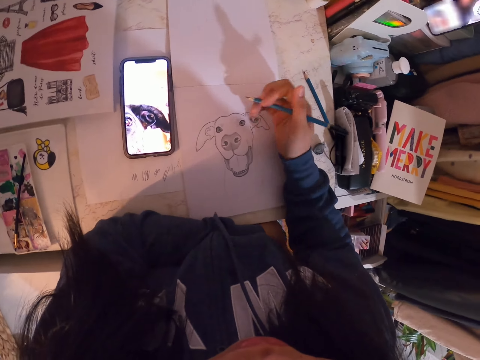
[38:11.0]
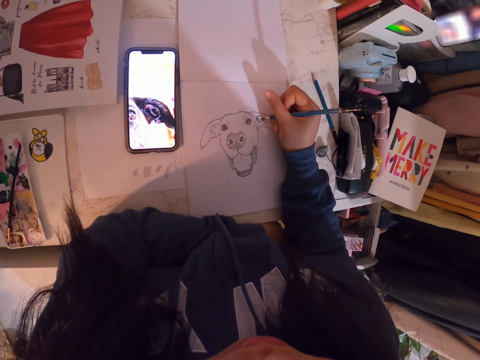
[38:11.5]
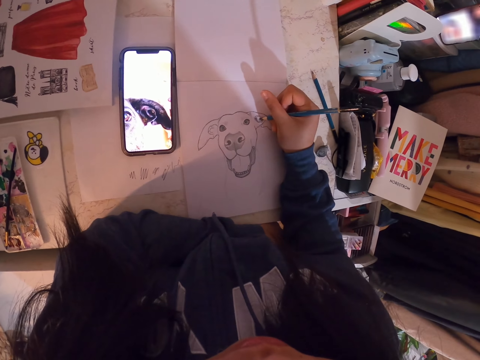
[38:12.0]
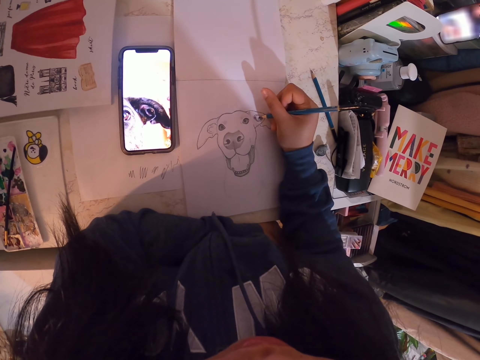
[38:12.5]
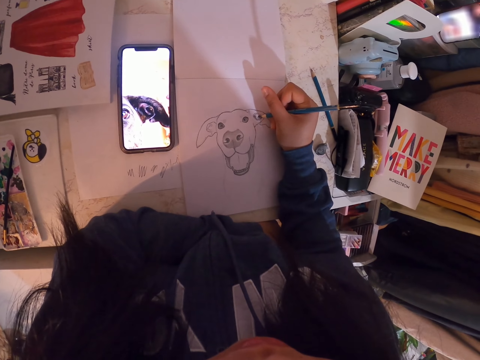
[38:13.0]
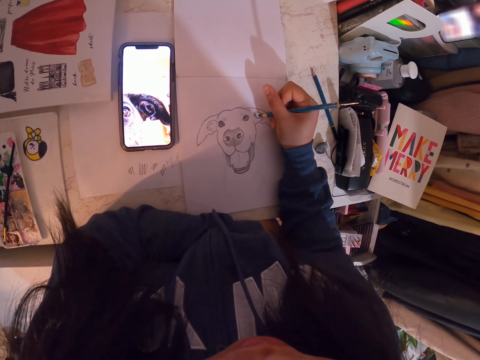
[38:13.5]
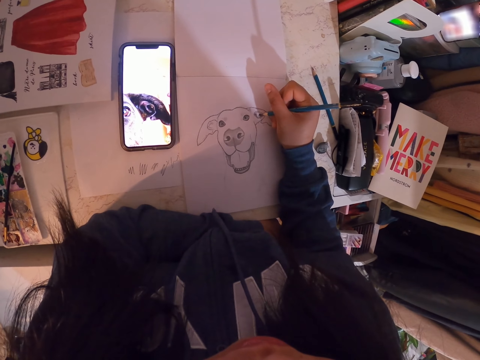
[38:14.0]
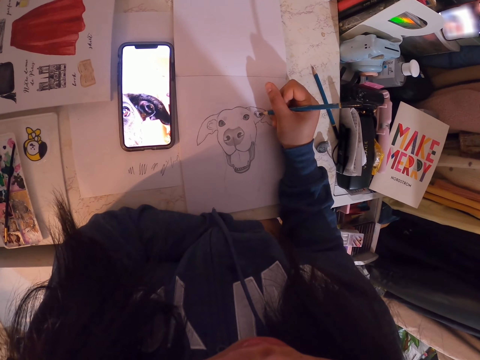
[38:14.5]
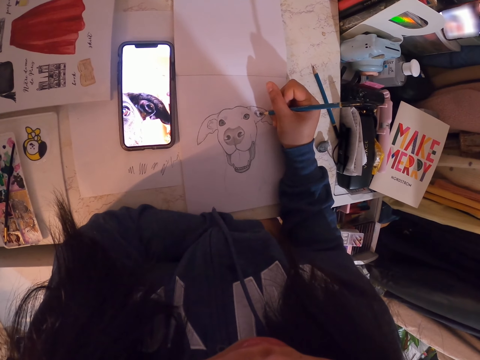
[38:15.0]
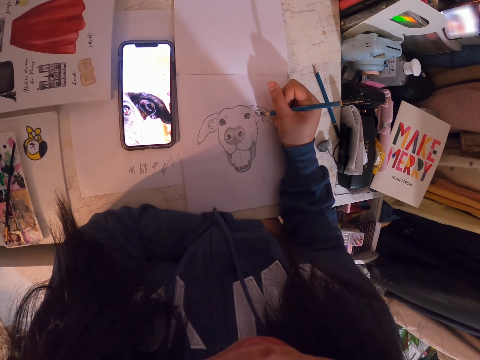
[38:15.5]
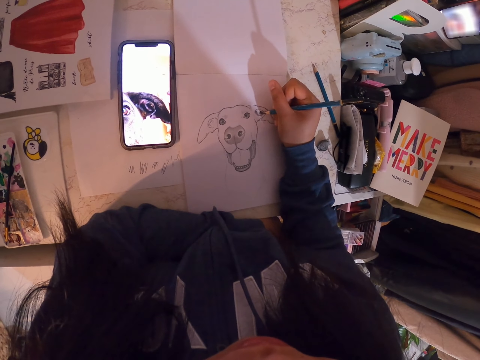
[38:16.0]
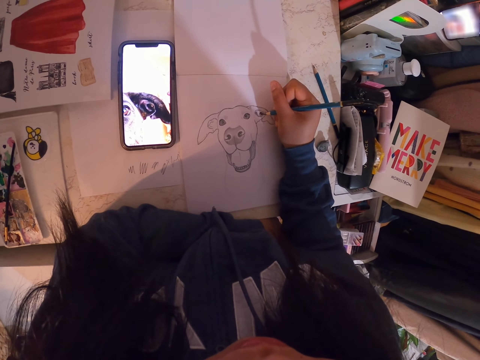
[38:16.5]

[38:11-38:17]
The camera wearer sketches the image with the pencil in the book.

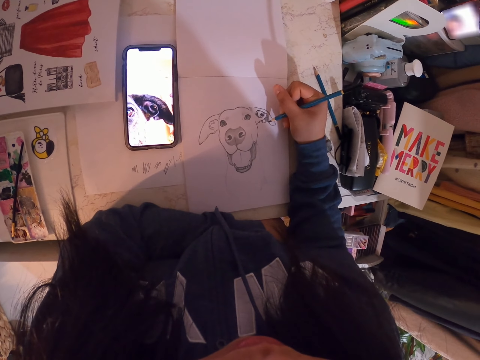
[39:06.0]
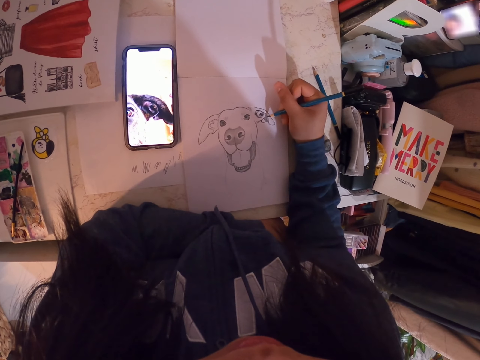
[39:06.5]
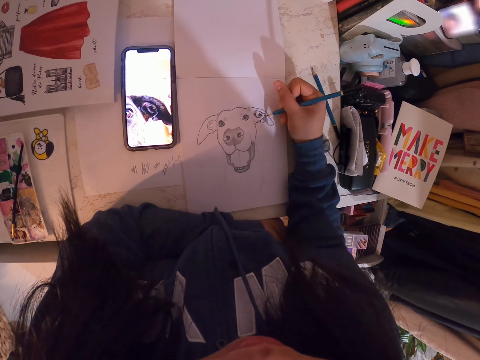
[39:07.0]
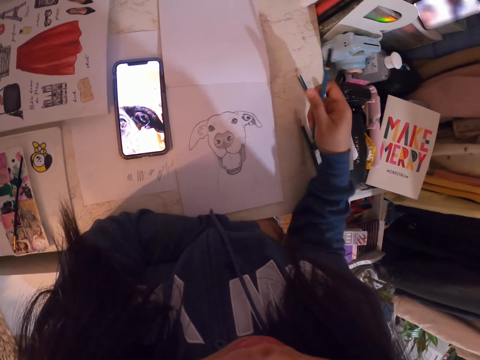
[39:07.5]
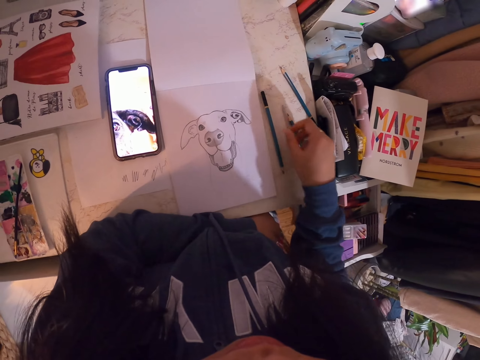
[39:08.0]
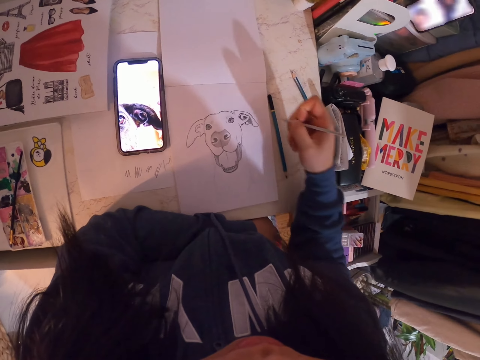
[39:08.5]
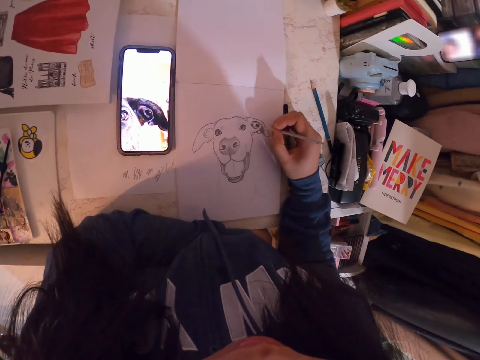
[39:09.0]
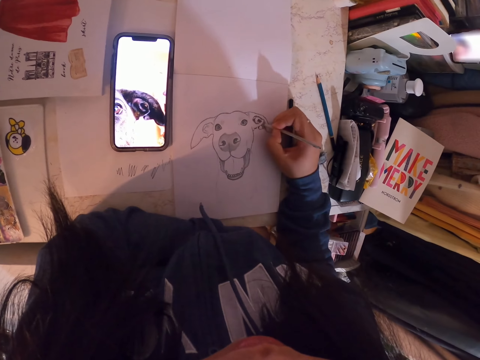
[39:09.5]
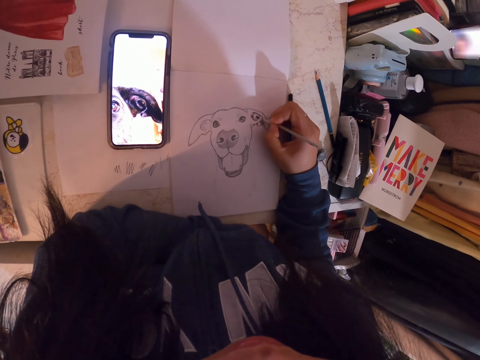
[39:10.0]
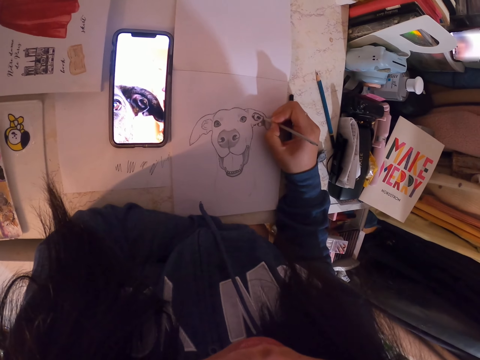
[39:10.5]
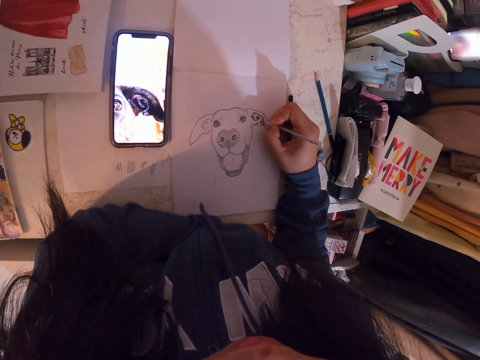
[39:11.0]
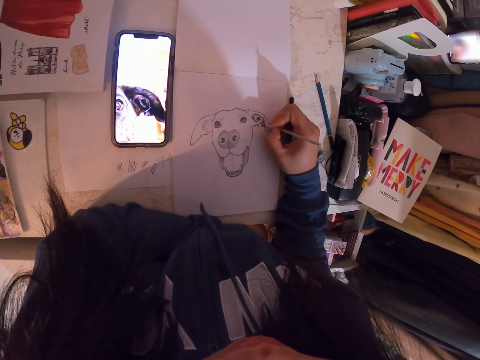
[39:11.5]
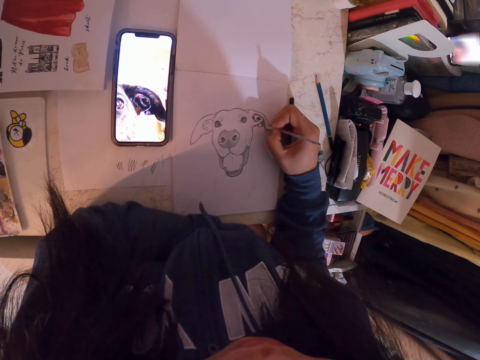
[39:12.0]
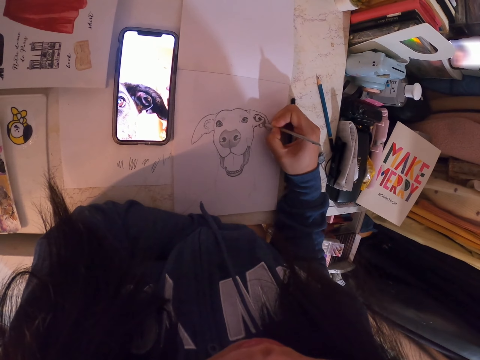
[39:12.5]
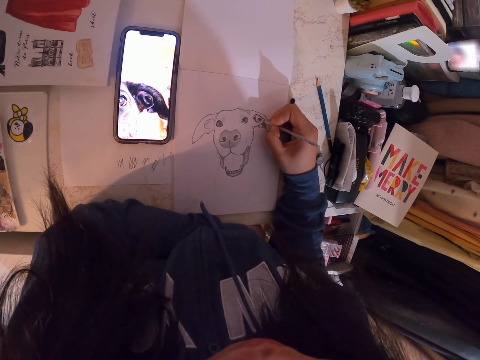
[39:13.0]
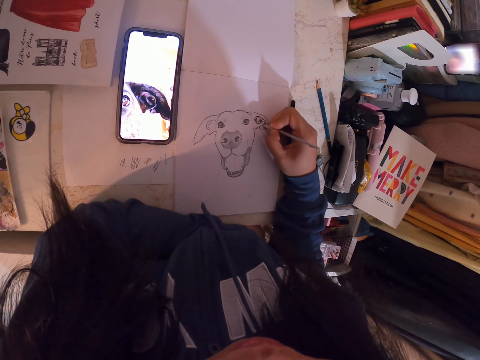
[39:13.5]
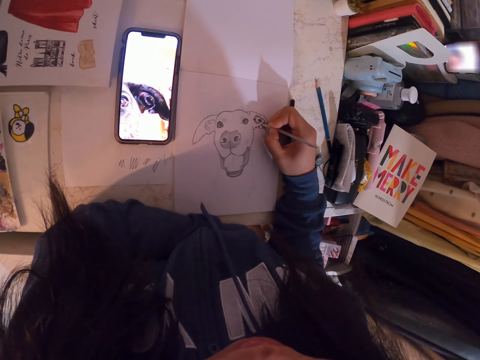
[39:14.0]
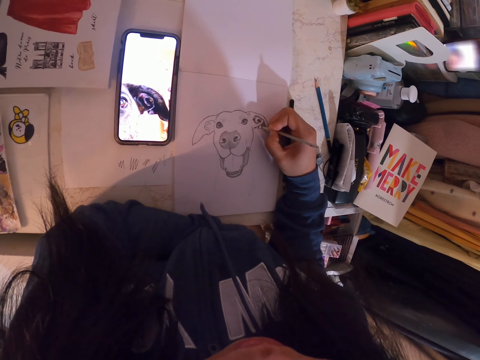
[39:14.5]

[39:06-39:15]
The camera wearer puts down the pencil. They pick up the sketch pen or pencil. They sketch an image with the sketch pen in the book.

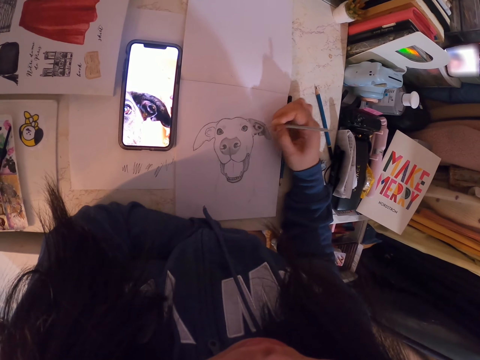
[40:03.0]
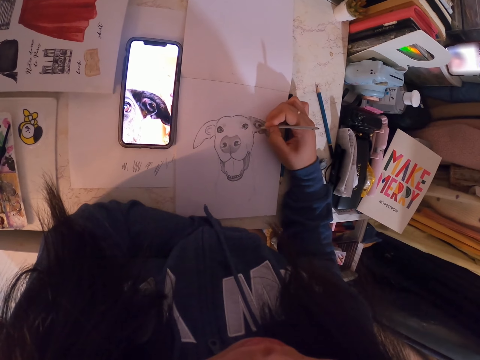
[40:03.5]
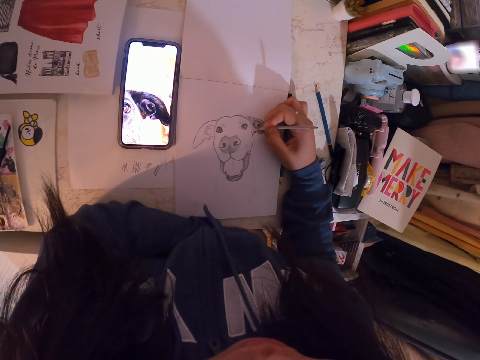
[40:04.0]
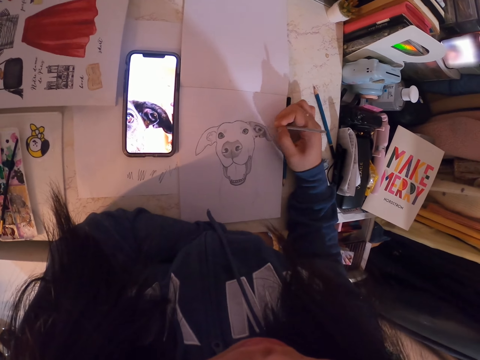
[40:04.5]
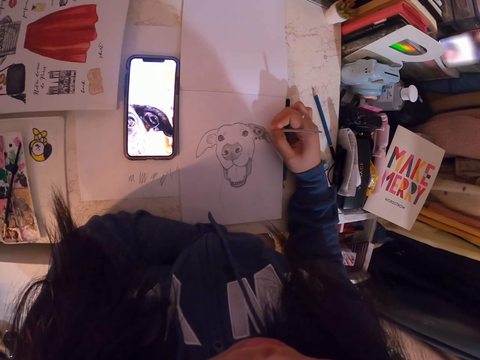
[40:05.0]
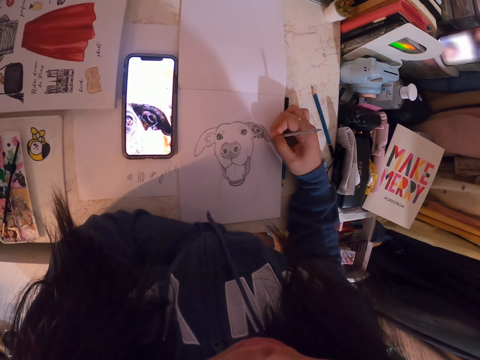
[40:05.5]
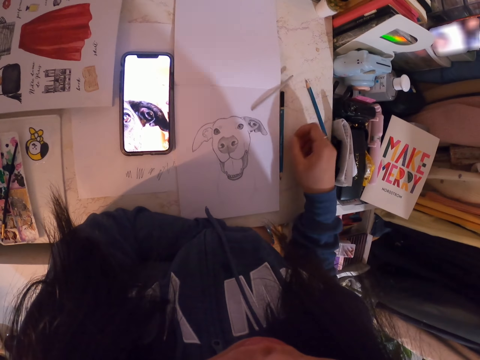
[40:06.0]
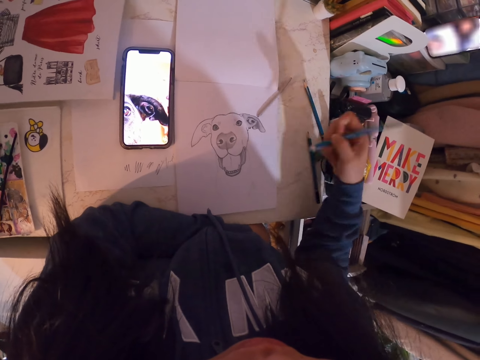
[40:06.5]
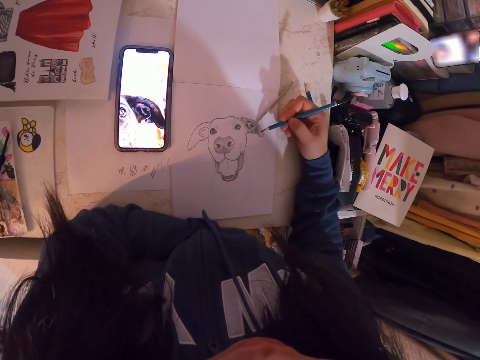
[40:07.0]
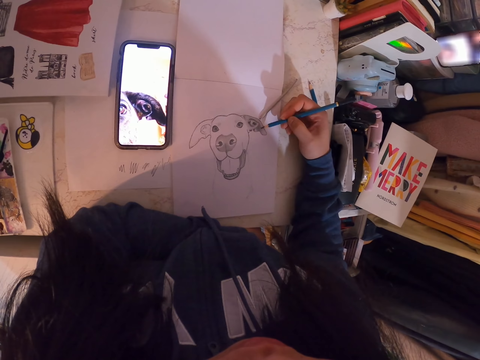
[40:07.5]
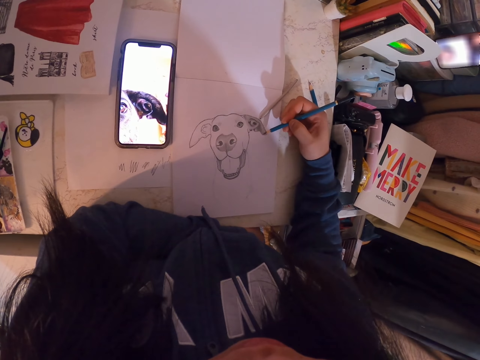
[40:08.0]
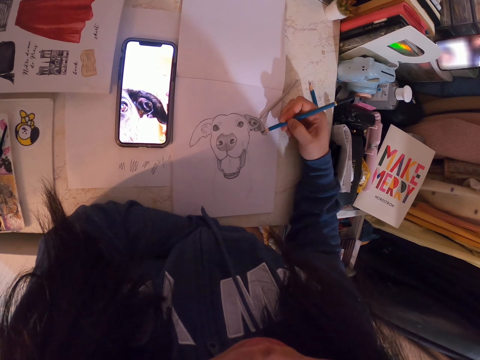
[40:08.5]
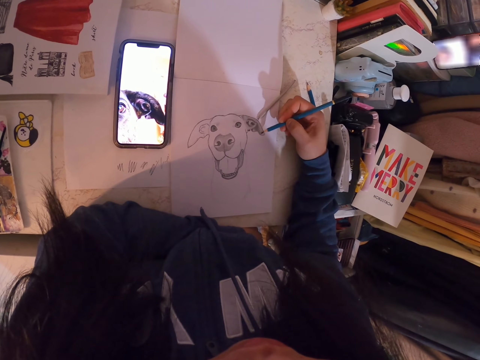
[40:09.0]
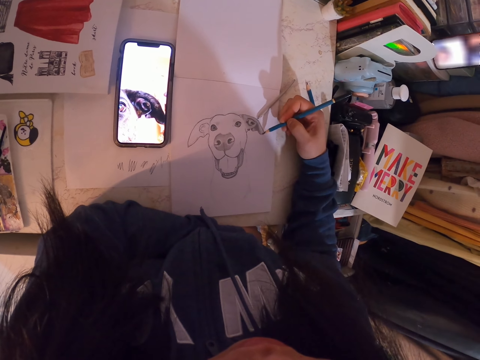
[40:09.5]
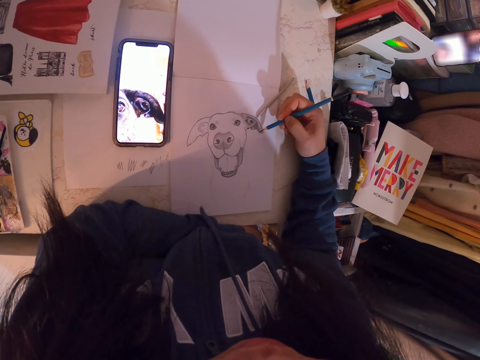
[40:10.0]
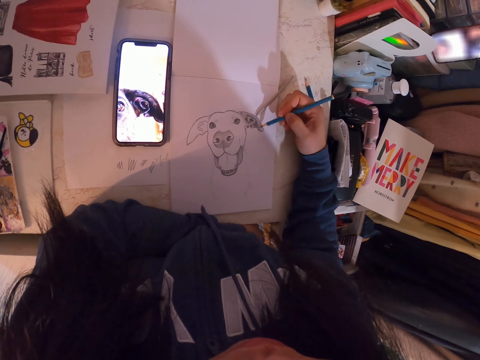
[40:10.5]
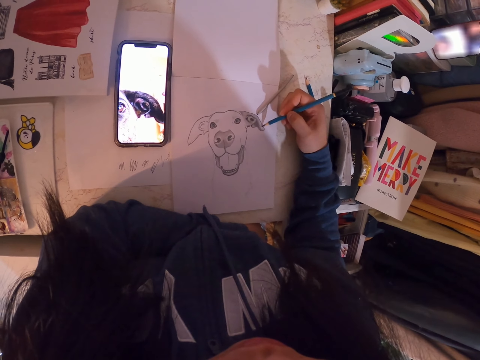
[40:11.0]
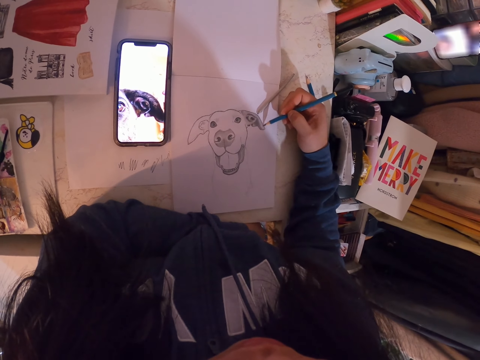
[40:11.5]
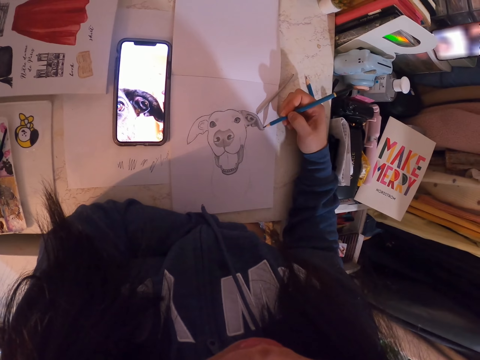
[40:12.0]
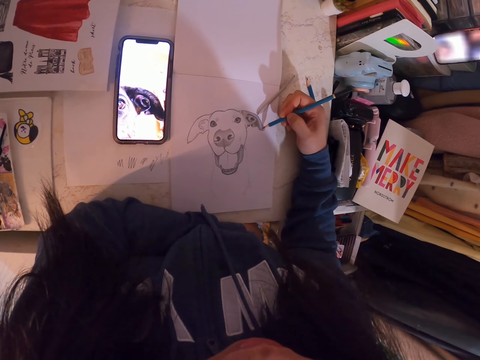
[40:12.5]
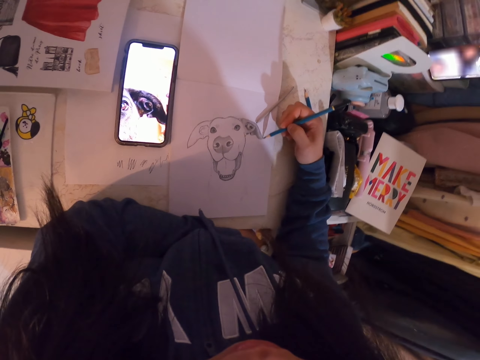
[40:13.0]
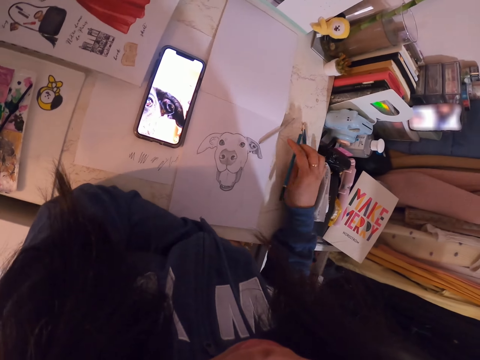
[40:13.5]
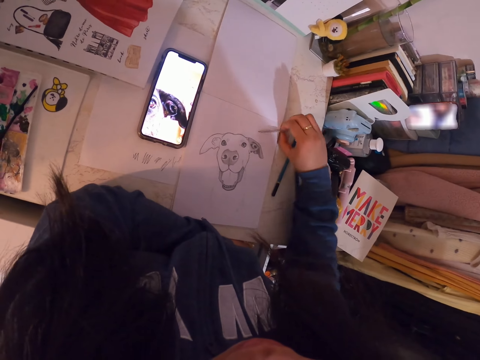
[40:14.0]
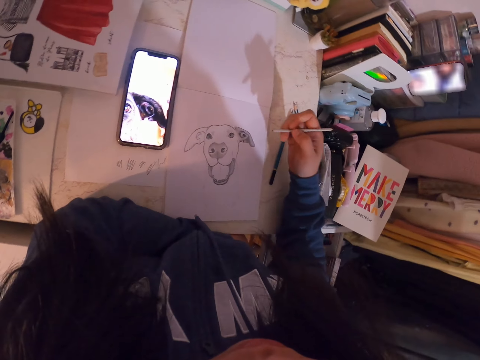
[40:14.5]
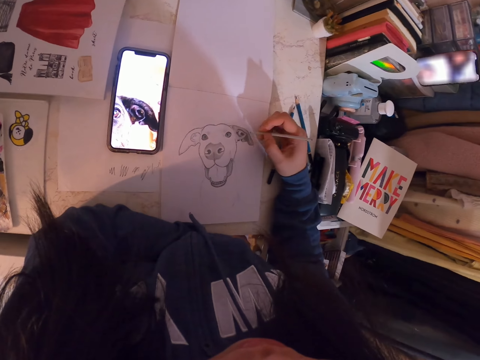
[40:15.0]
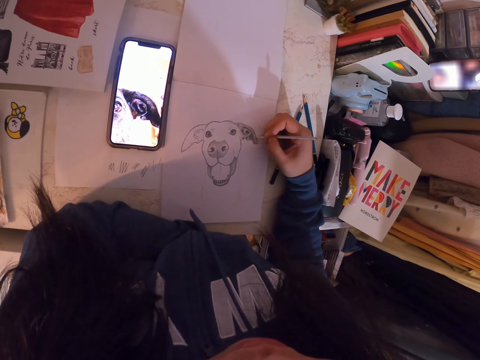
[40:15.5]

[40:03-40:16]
The camera wearer drops the sketch pen or pencil. They pick up the pencil. They sketch an image with the pencil in the book. They drop the pencil. They pick up the sketch pen or pencil. They sketch the image with the sketch pen.
